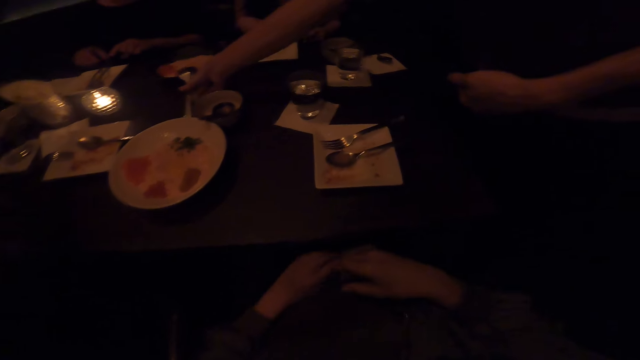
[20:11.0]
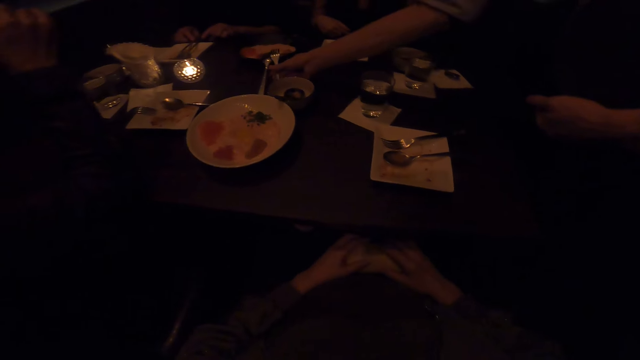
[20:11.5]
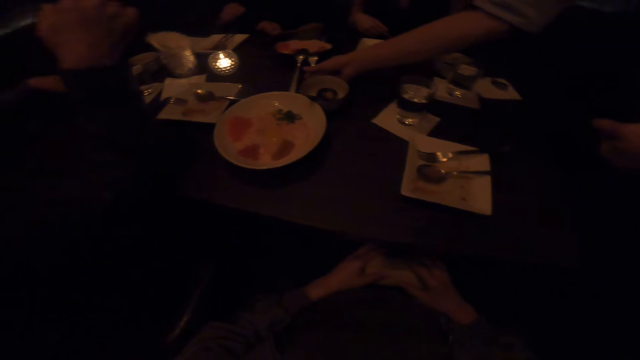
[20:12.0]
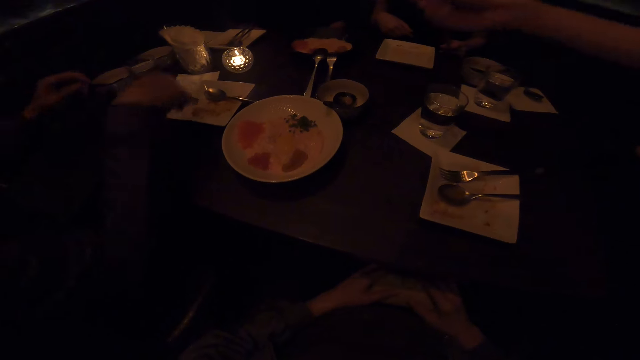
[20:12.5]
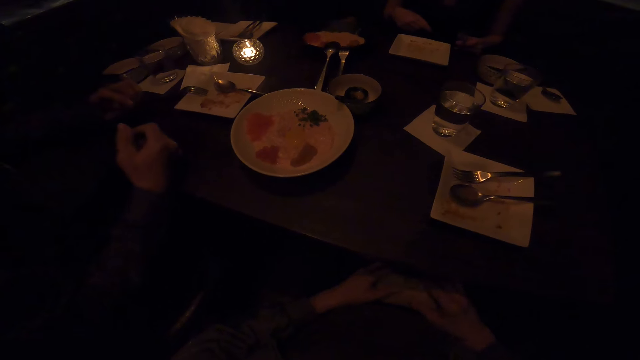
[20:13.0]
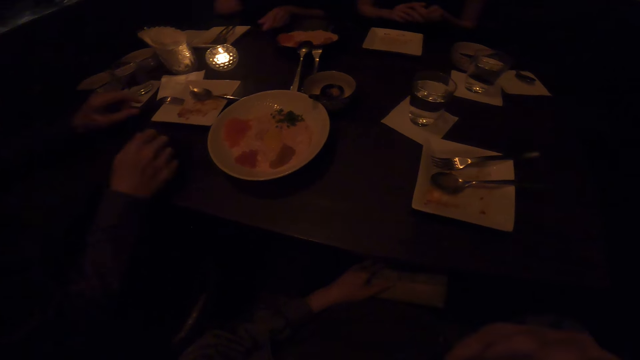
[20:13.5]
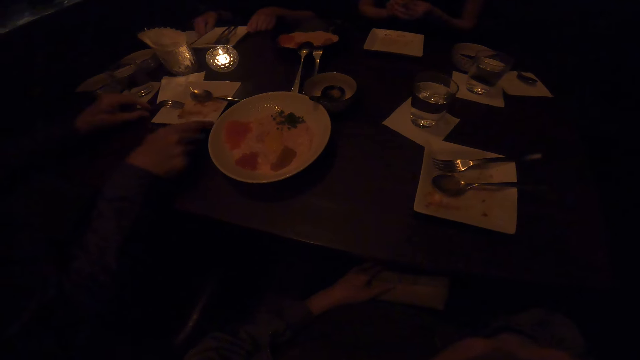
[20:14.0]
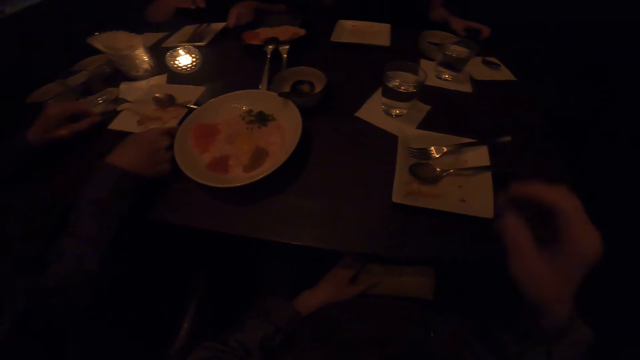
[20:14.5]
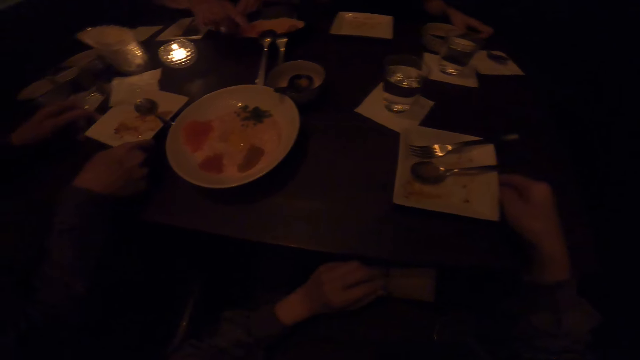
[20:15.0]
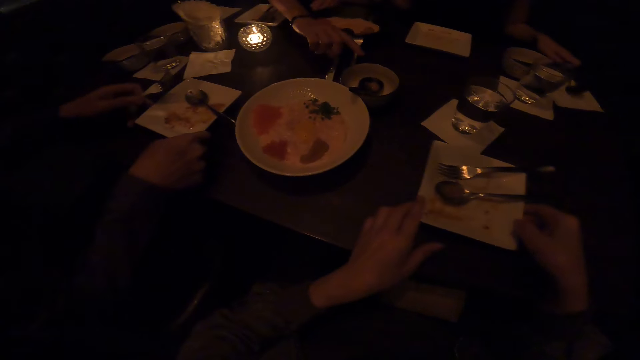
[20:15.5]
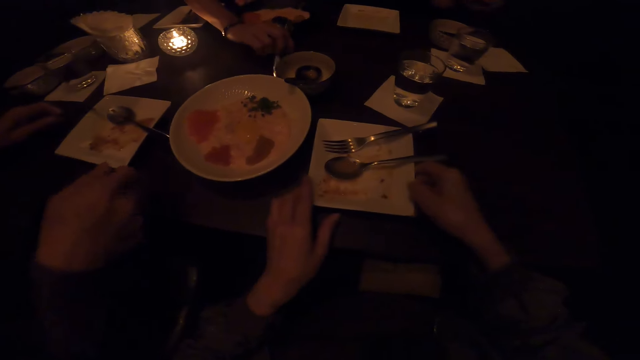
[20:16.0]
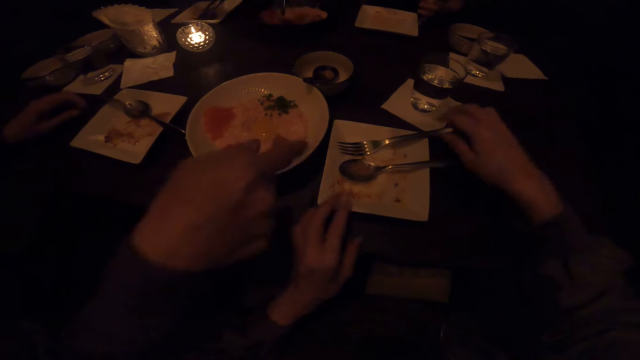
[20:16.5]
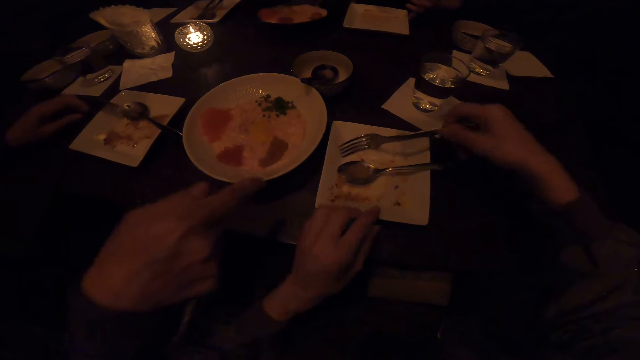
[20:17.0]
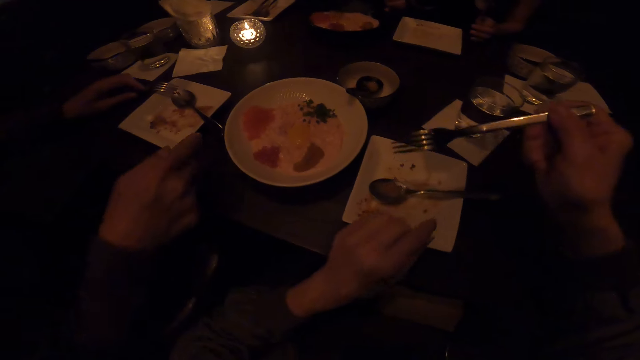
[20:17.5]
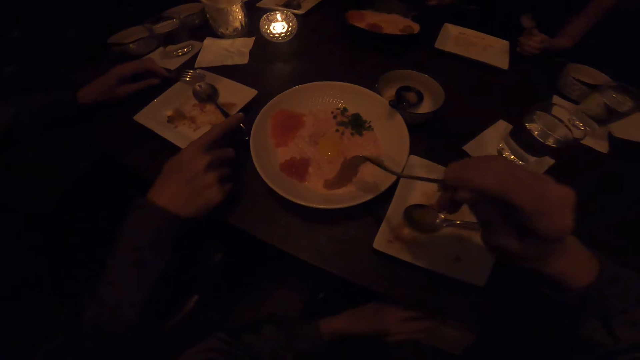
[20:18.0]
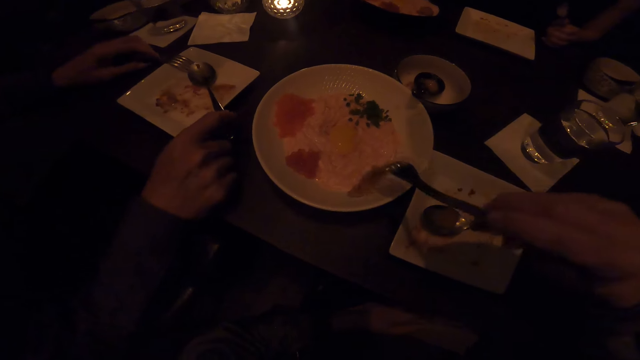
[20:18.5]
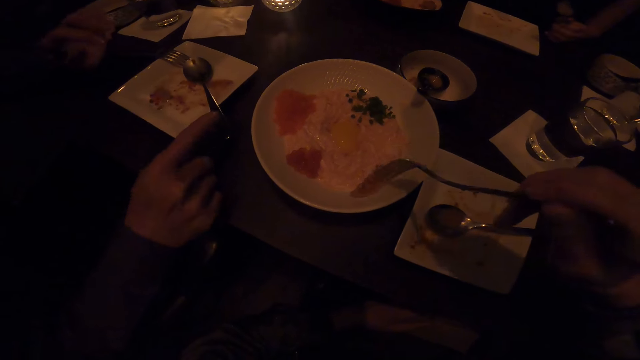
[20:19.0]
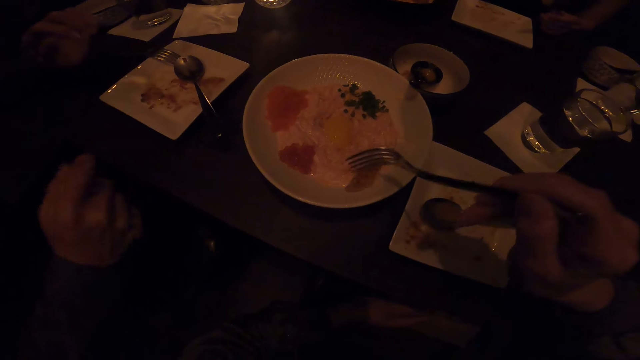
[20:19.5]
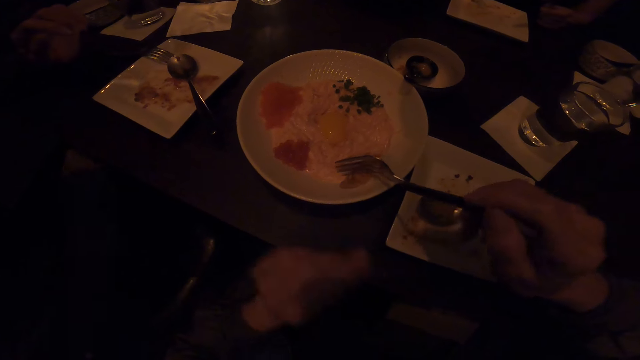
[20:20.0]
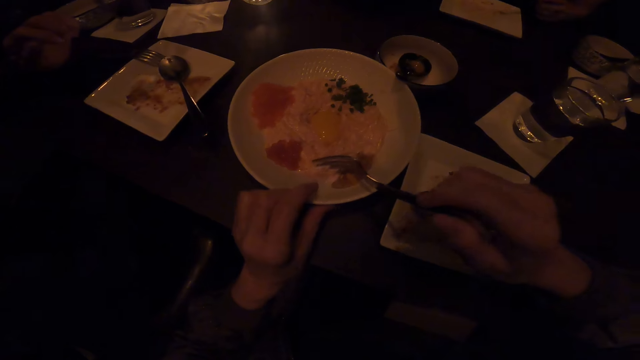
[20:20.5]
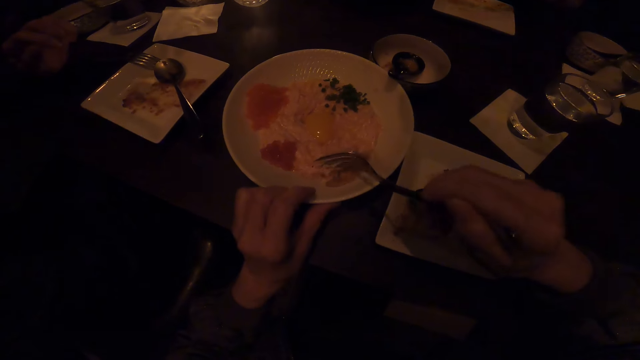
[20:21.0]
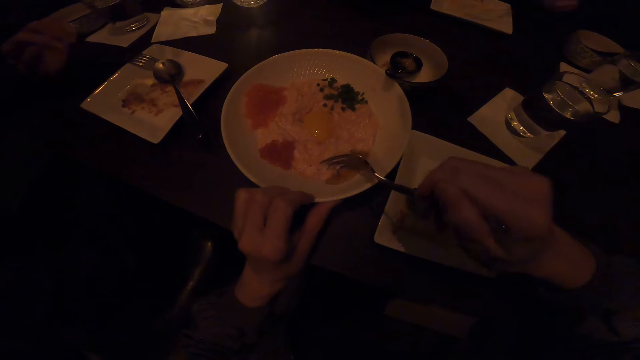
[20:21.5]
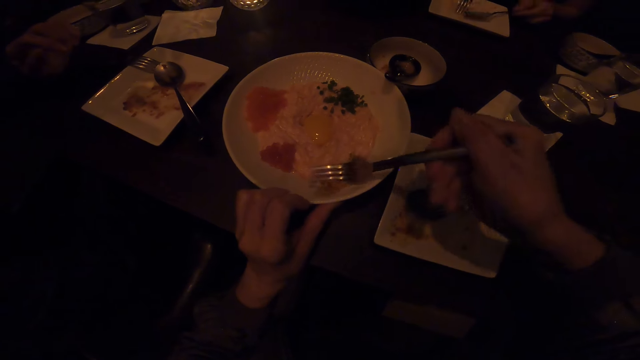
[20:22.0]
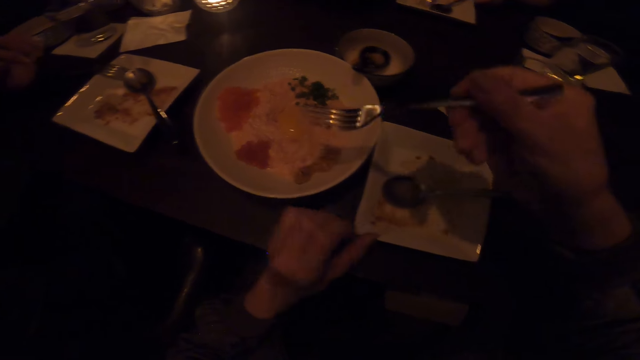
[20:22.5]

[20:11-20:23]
The camera wearer moves their hands. A man pulls a plate on the table. The camera wearer pushes a plate on the table. A lady picks up spoons from the table. The camera wearer picks up a fork from a plate. They scoop food. The man touches a spoon on the plate. The camera wearer touches a plate on the table.

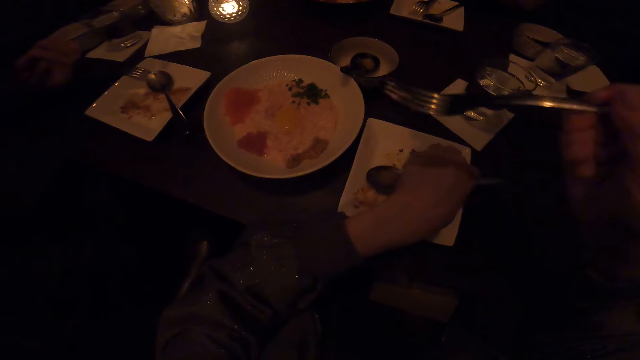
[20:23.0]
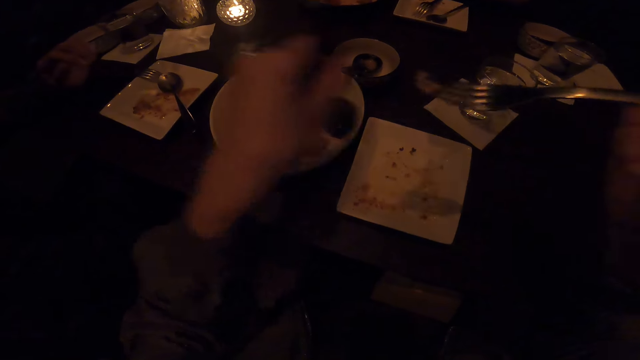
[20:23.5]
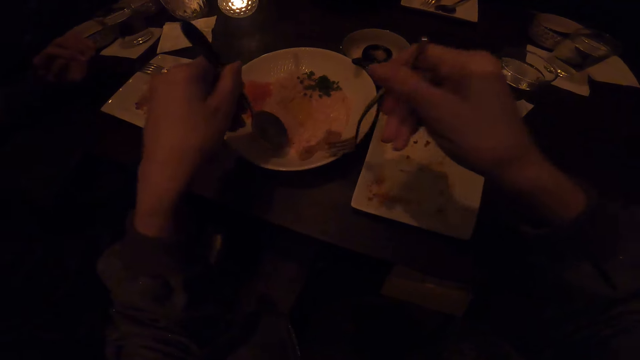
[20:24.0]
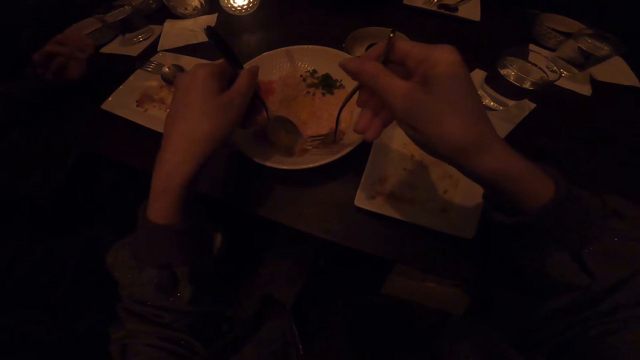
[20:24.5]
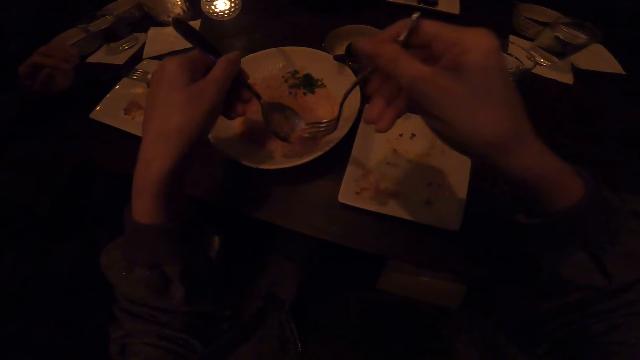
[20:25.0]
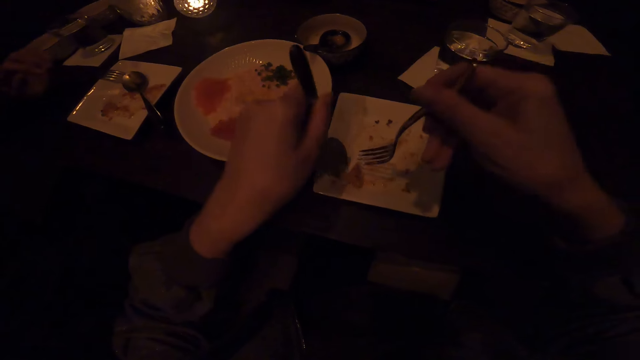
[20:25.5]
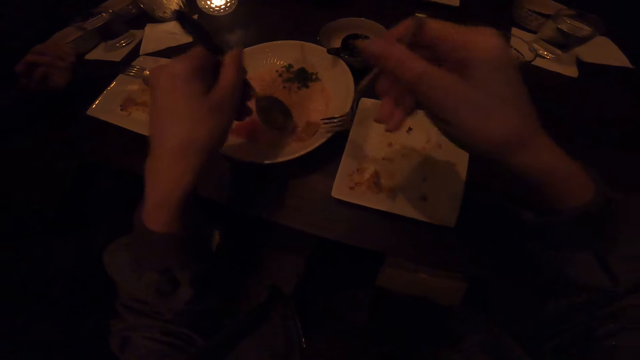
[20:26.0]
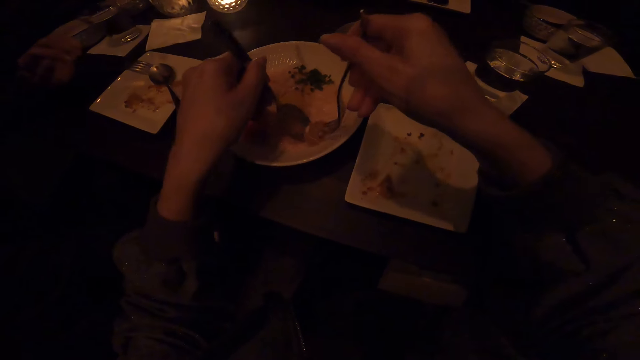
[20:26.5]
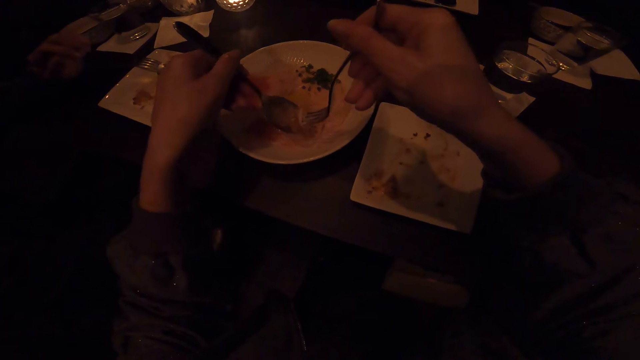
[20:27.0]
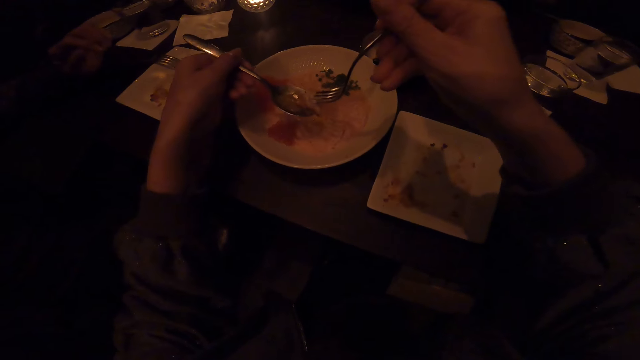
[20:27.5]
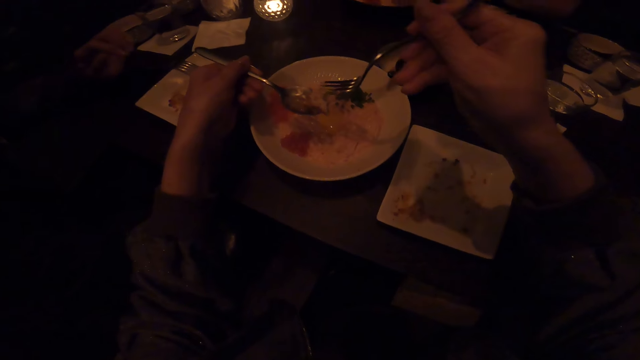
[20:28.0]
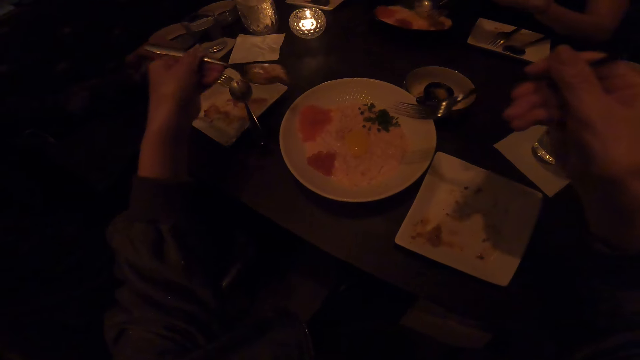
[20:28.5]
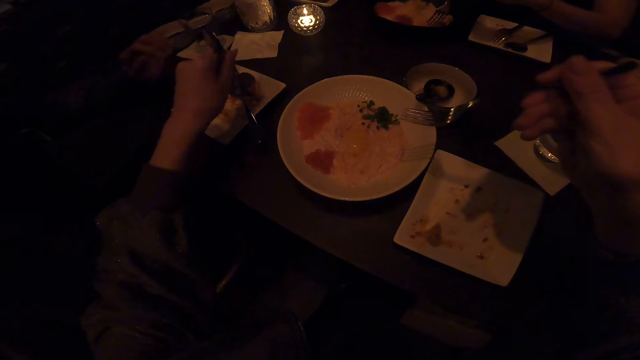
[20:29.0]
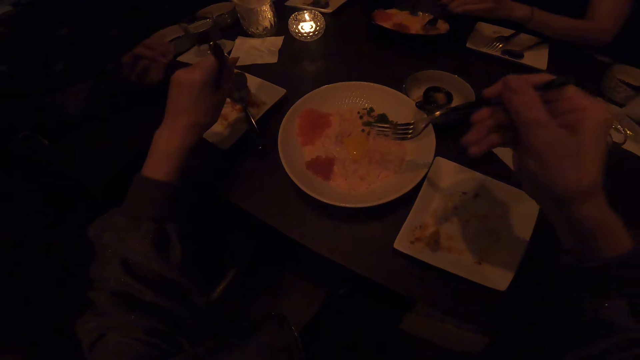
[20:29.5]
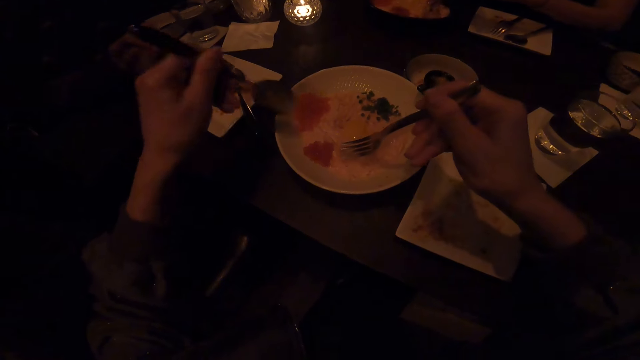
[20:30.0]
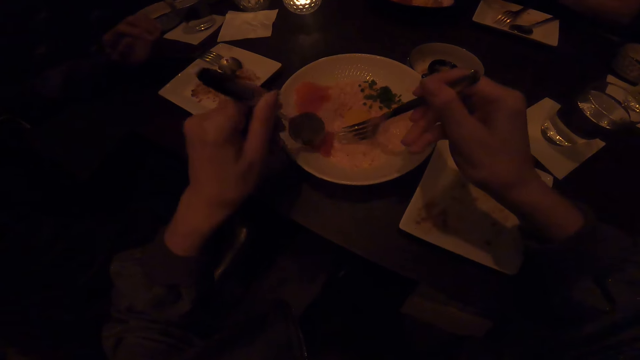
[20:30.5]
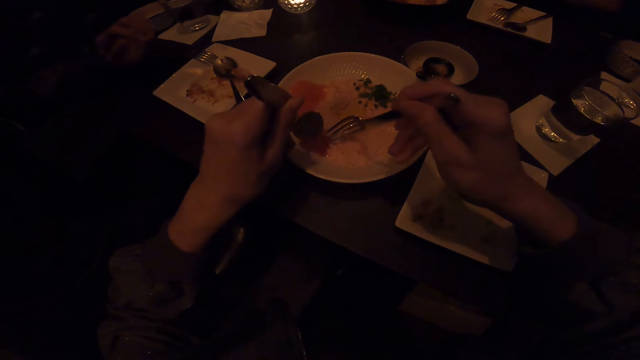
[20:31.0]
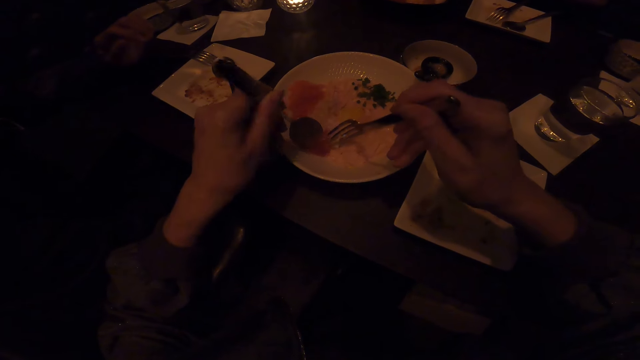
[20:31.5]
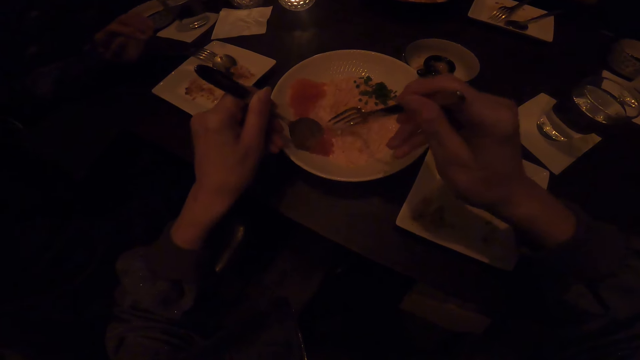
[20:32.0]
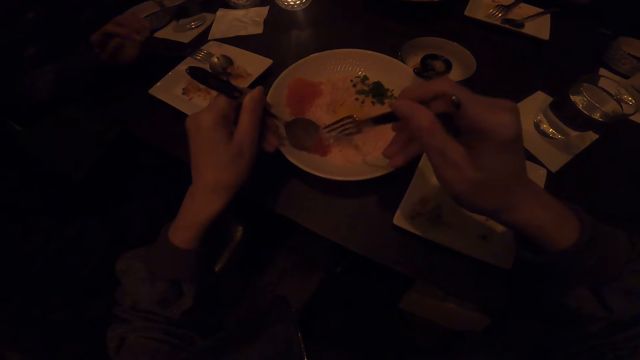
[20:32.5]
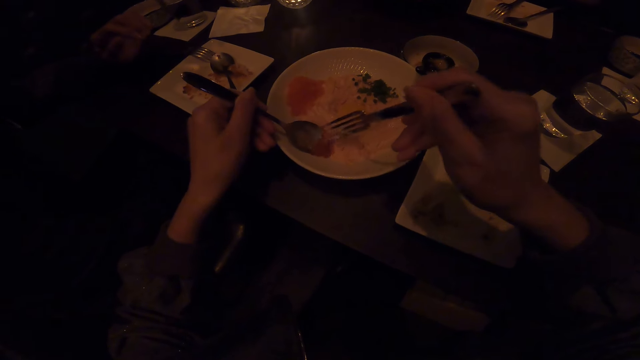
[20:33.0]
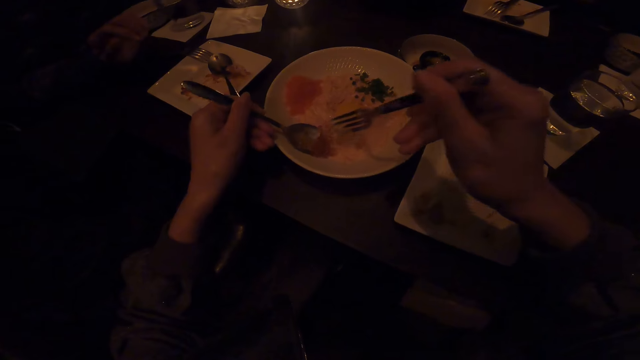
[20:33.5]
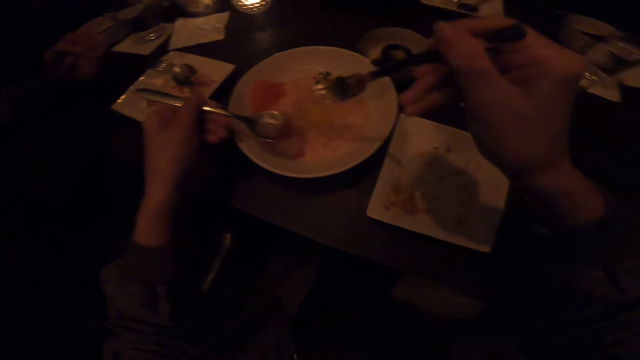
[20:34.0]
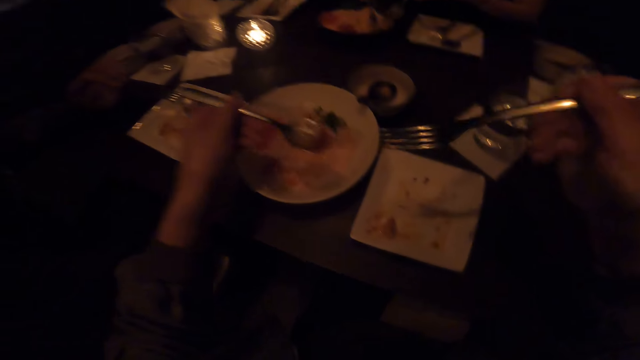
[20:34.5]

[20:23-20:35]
The camera wearer picks up a spoon from a plate. They fetch food from a plate. They put food in the plate. They fetch food from a plate. They put food in a plate. A lady fetches food from a plate. The camera wearer fetches food from a plate.
